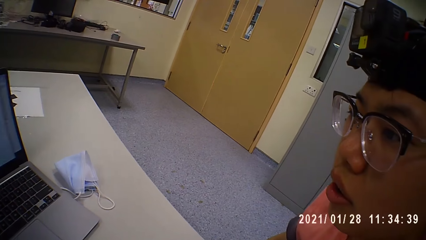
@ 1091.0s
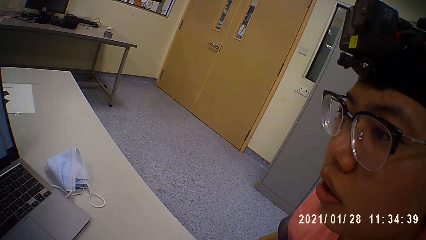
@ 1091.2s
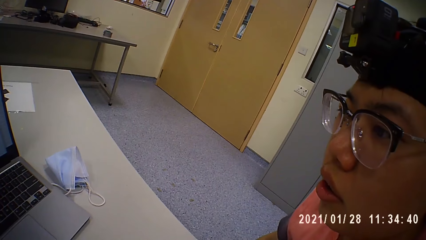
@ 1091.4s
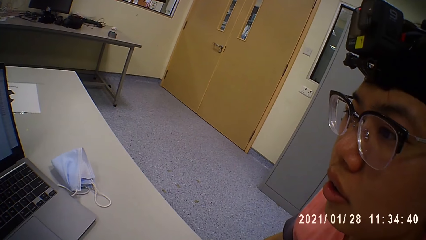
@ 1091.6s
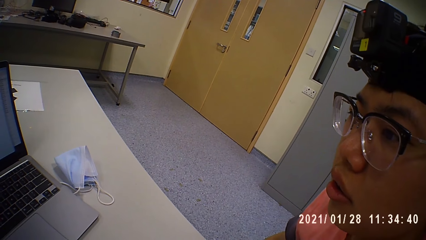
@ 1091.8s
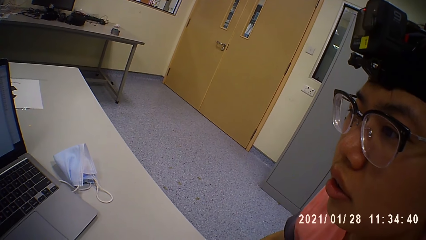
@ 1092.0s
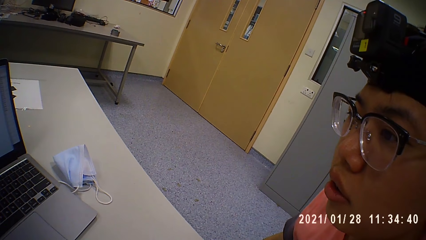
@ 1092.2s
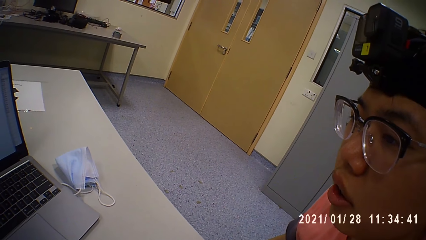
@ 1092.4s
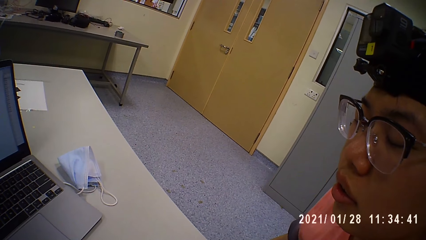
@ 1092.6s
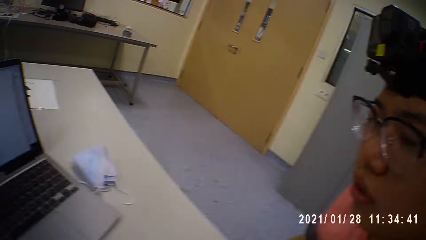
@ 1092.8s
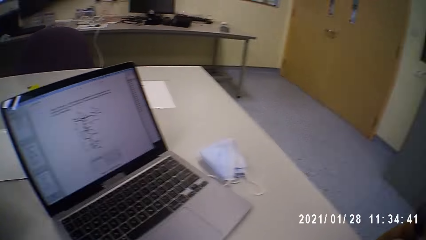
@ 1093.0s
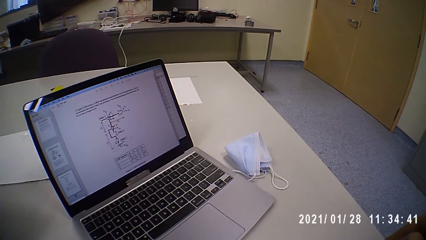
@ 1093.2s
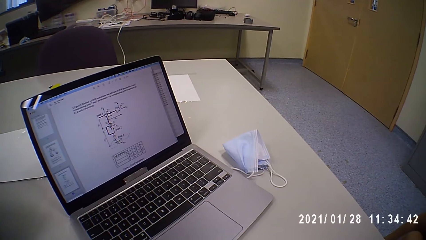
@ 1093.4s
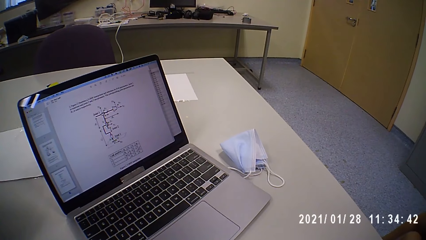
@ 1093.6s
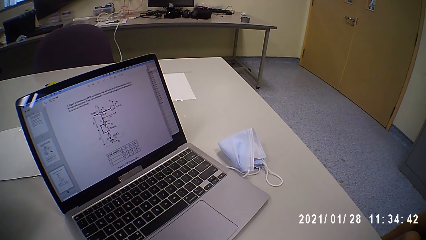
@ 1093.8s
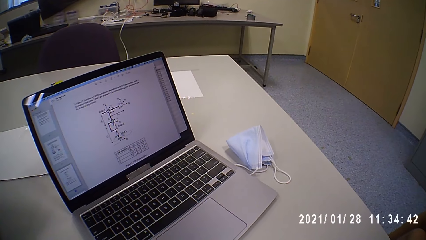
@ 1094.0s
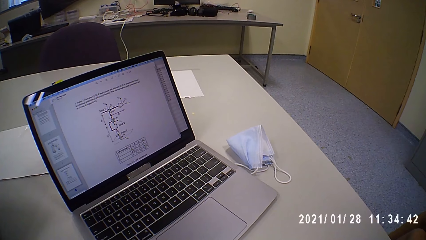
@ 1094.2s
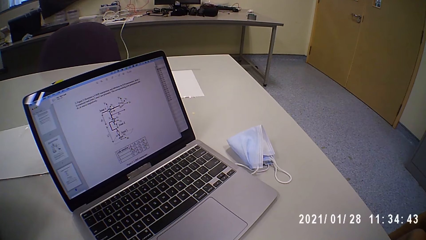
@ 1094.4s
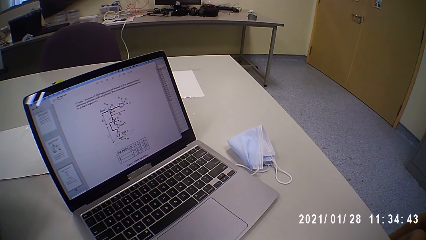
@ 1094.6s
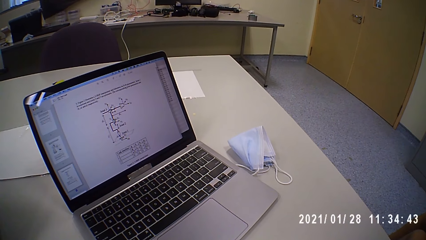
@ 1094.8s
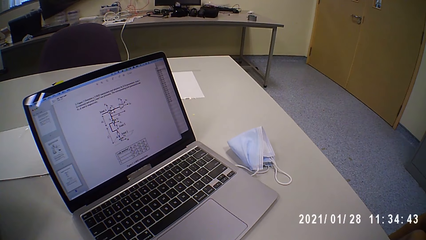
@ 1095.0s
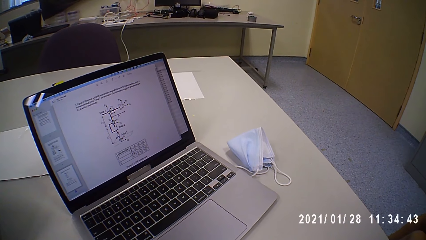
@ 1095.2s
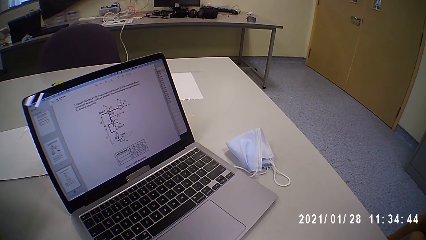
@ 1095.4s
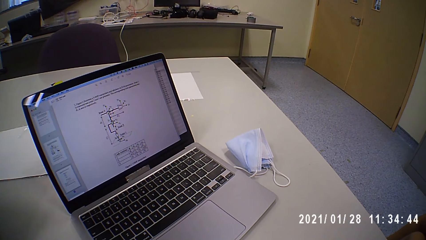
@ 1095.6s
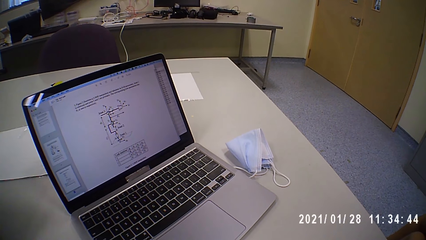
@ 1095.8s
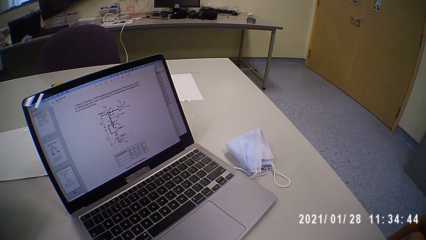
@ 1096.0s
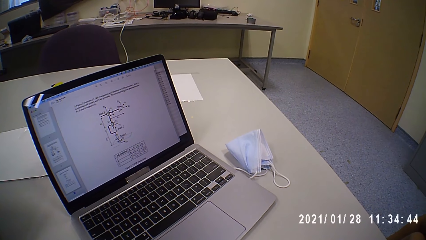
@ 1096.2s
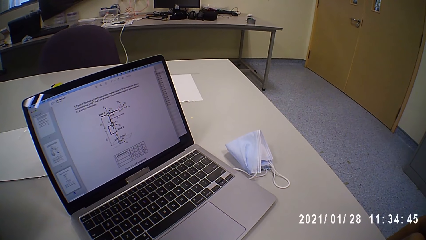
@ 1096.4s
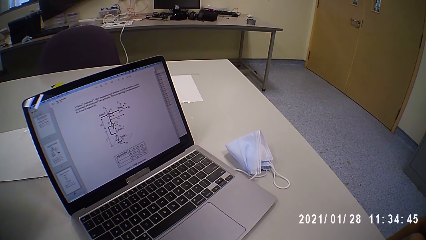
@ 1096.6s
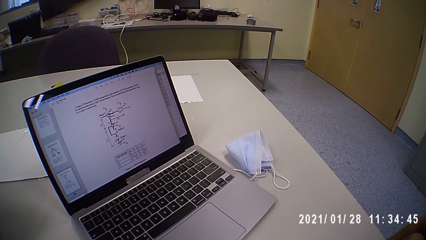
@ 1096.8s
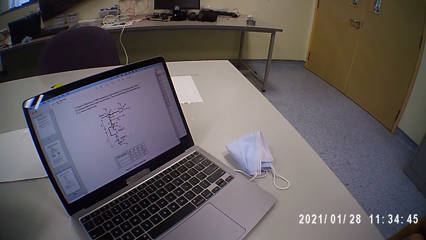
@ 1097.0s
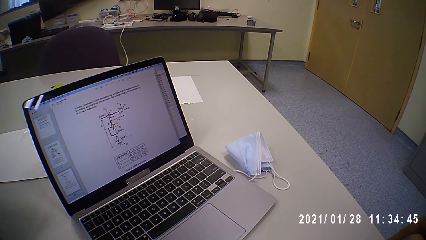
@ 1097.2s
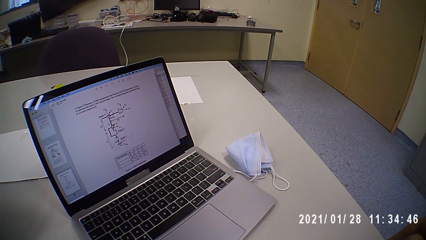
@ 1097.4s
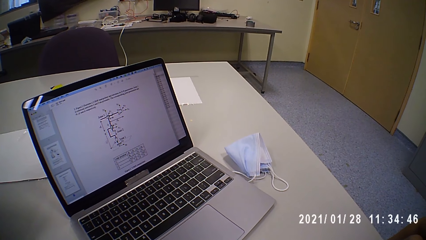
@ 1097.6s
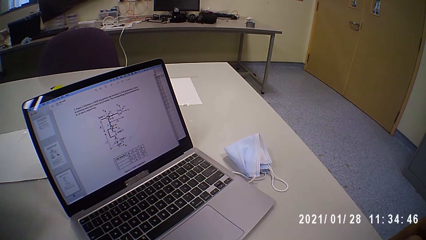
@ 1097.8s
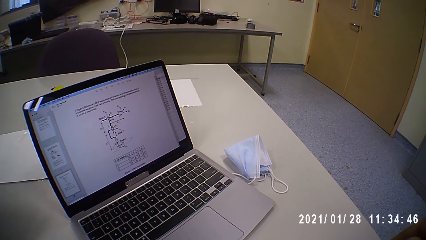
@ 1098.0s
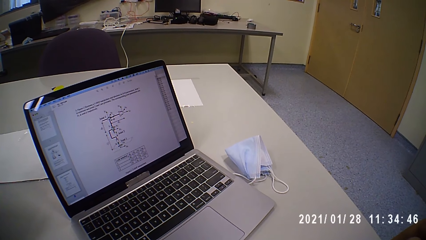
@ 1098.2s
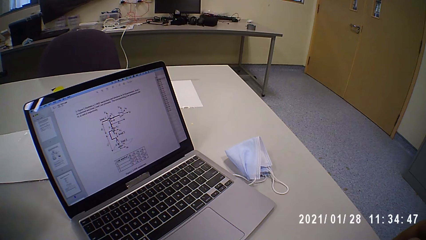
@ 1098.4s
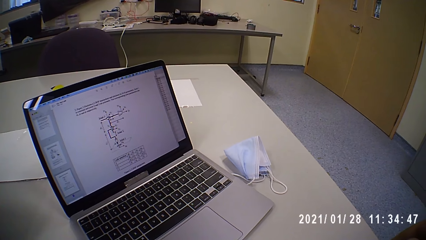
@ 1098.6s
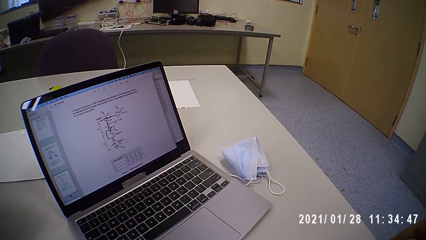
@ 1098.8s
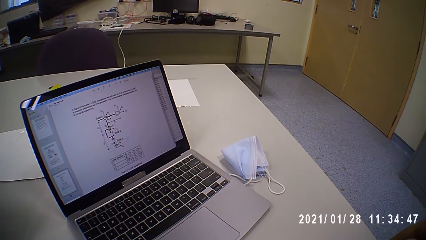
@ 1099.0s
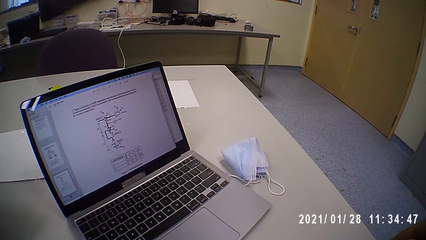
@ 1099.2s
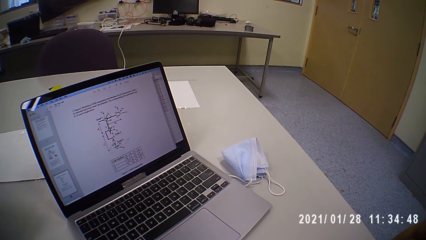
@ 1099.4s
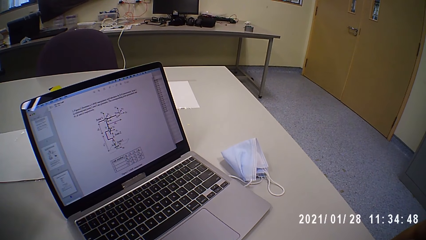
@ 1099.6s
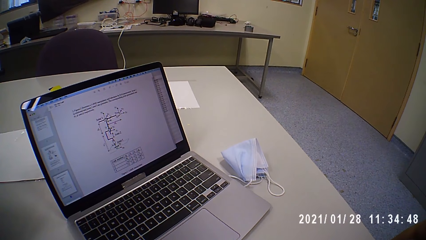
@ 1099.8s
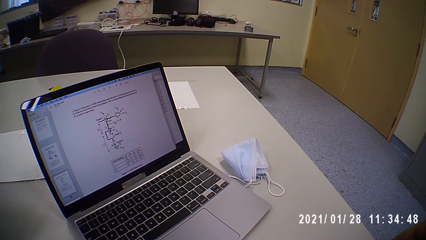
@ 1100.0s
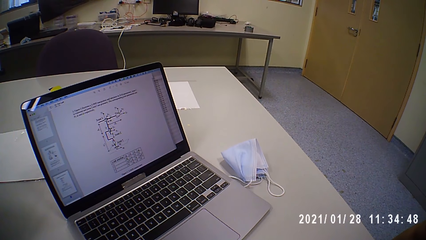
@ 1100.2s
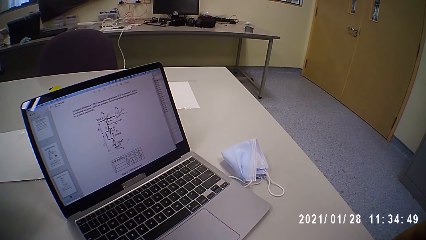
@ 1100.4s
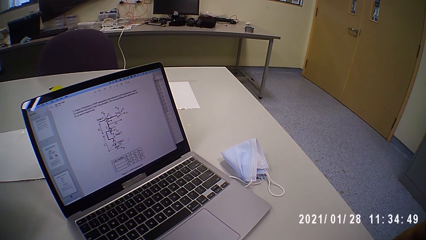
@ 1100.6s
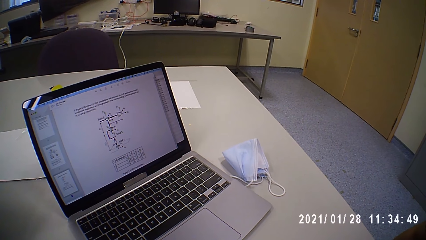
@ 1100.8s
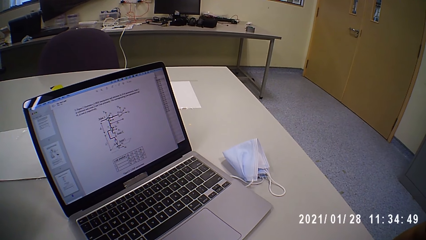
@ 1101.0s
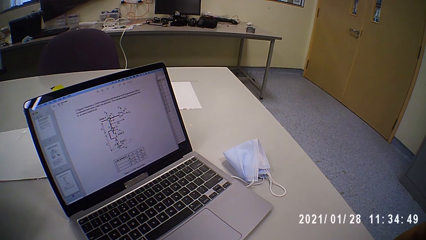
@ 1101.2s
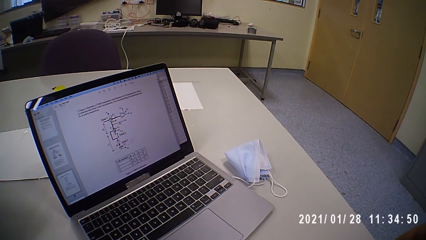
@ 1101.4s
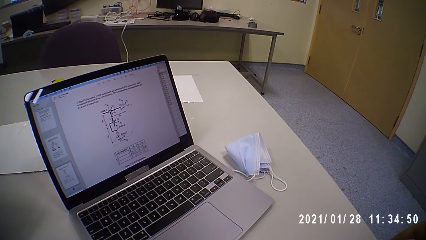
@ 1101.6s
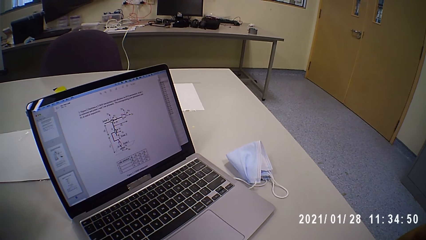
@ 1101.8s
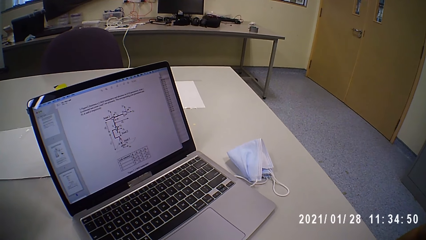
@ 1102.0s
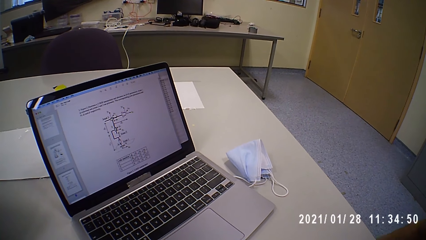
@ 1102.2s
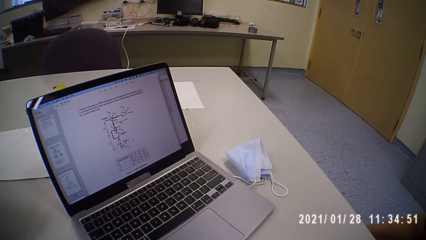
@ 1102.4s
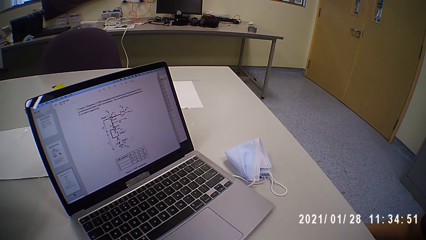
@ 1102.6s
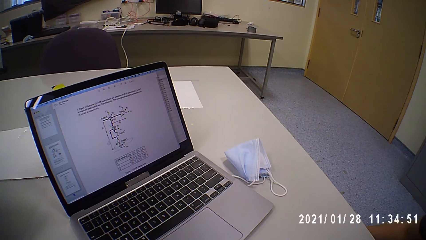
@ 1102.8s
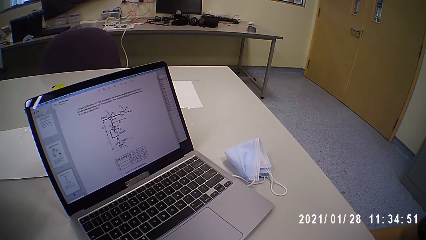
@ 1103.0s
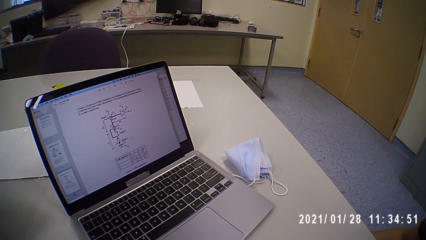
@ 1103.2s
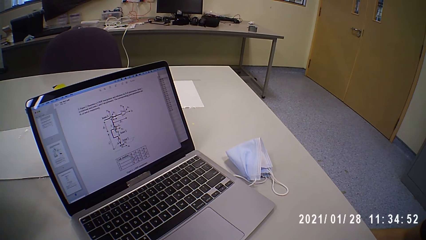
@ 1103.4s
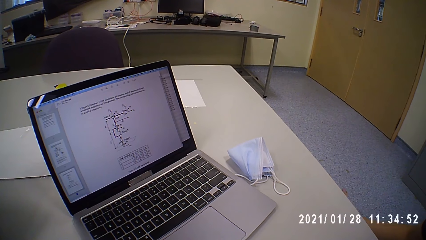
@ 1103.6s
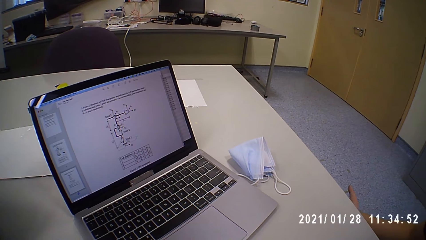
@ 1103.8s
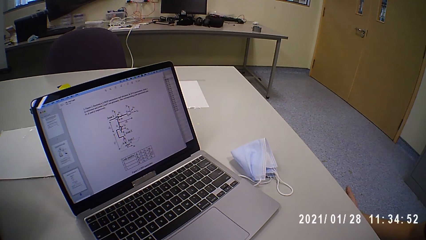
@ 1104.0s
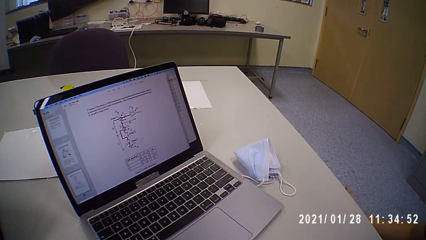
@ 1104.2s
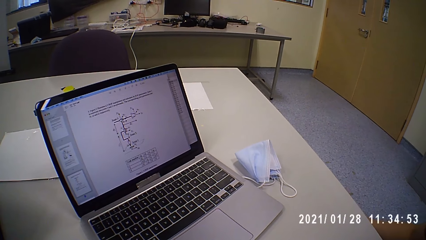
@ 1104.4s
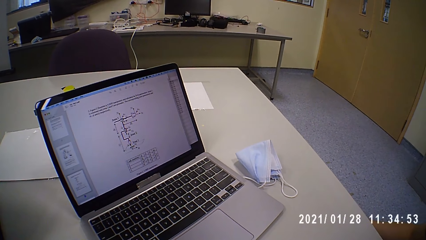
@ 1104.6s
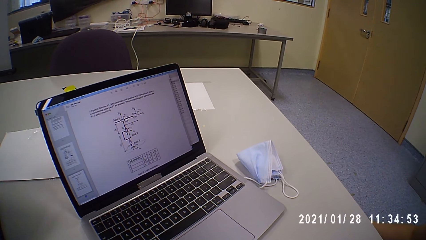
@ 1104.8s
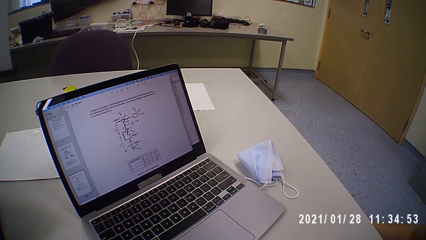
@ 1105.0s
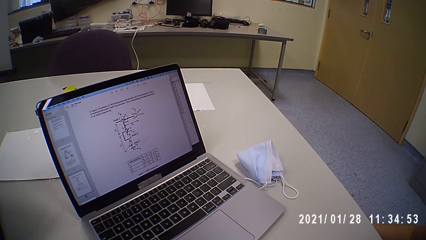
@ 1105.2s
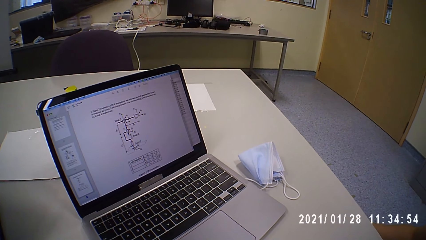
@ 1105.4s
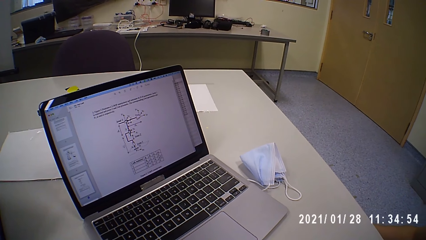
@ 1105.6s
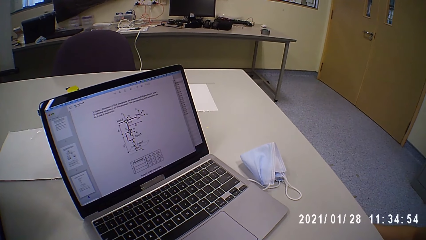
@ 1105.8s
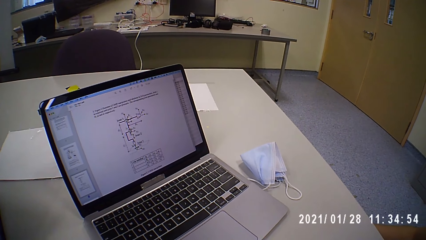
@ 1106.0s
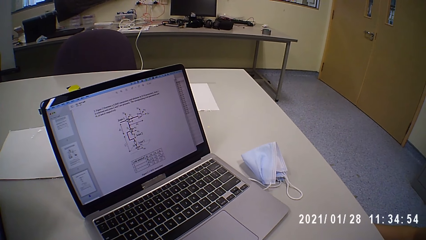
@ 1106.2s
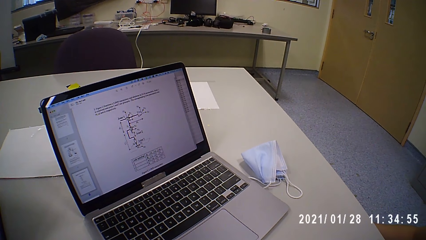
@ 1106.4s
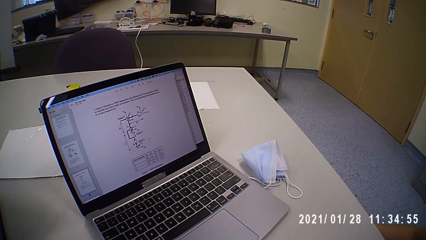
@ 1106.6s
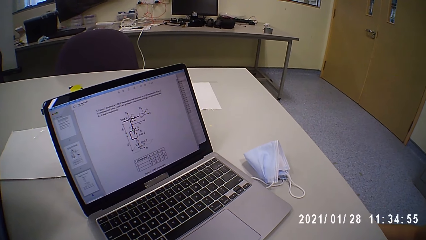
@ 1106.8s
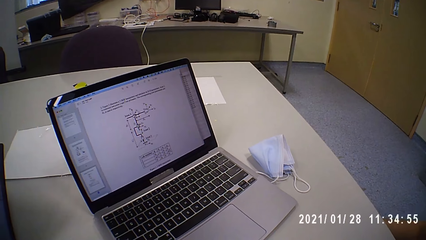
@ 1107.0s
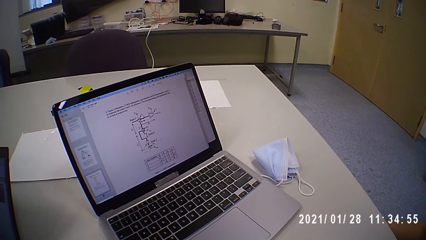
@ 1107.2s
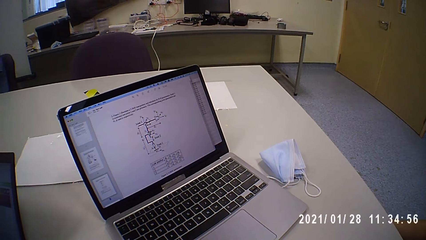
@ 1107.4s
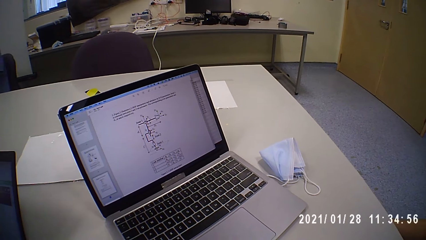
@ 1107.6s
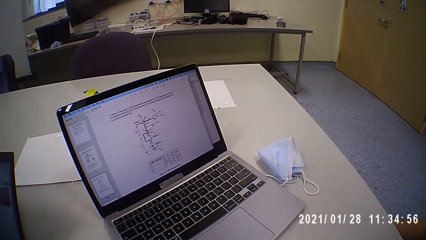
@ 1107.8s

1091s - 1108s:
The camera wearer looks around.
